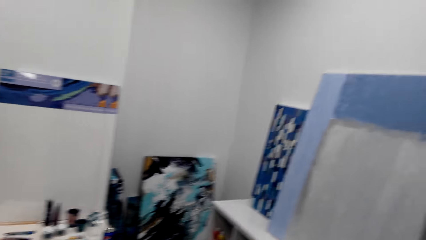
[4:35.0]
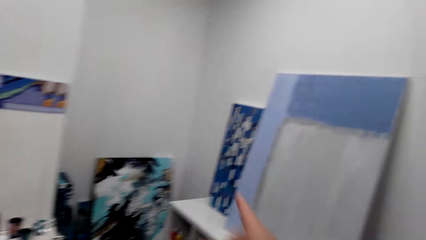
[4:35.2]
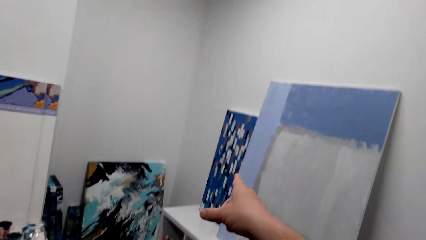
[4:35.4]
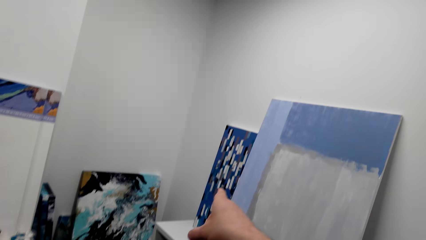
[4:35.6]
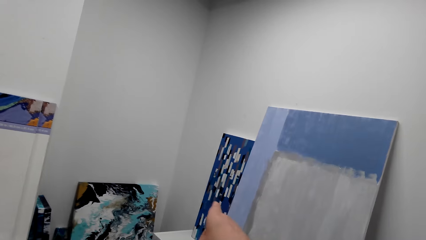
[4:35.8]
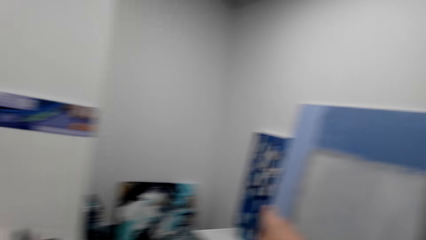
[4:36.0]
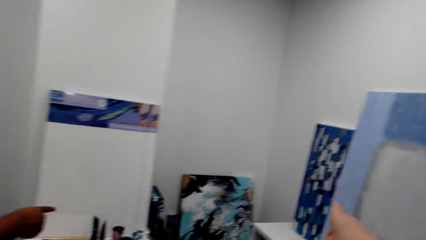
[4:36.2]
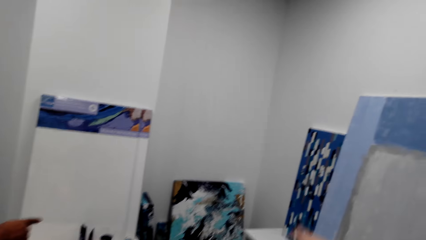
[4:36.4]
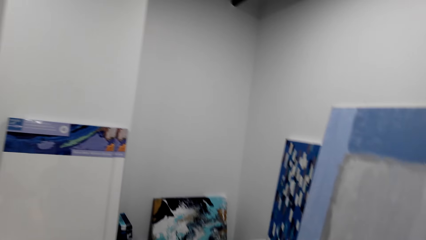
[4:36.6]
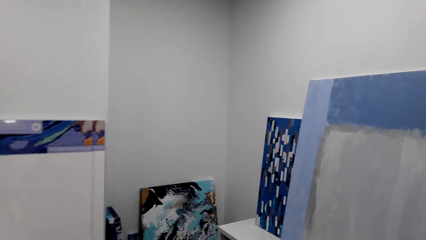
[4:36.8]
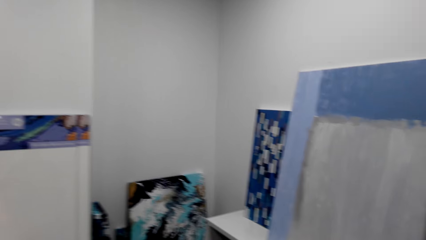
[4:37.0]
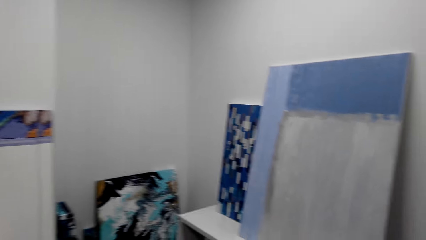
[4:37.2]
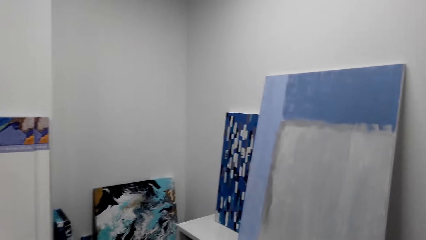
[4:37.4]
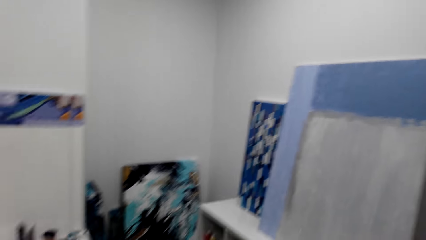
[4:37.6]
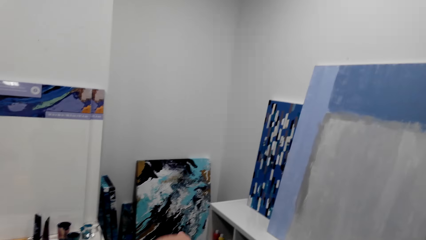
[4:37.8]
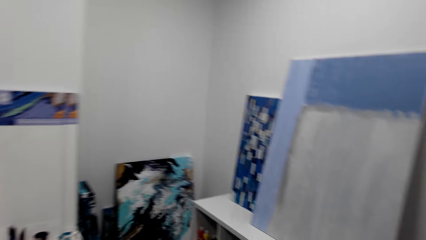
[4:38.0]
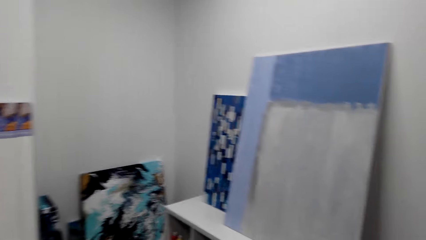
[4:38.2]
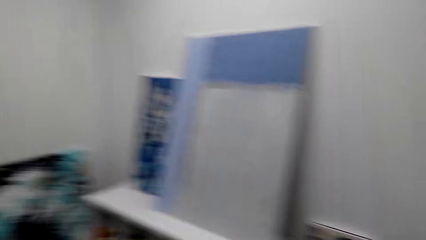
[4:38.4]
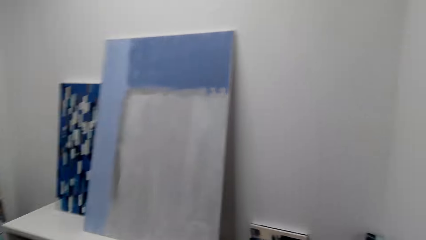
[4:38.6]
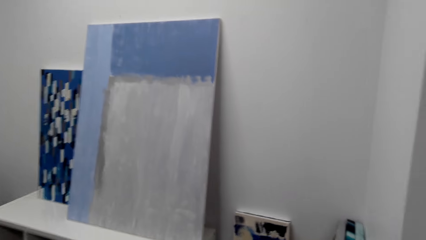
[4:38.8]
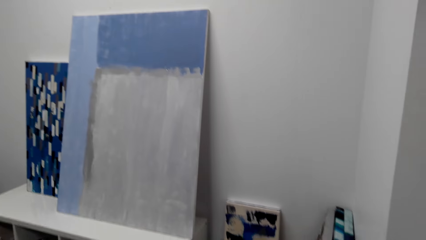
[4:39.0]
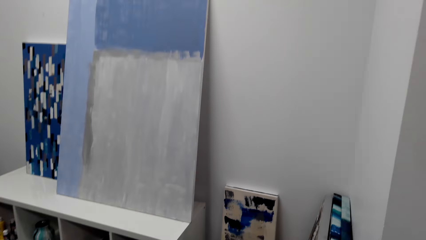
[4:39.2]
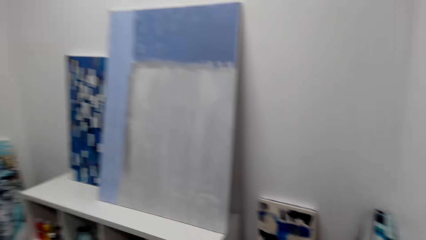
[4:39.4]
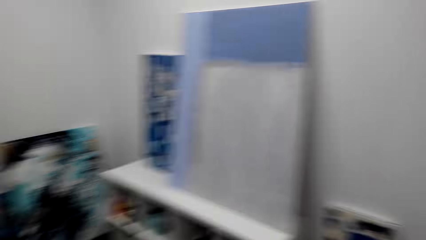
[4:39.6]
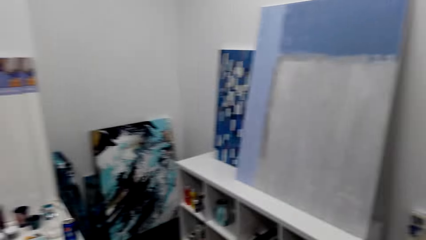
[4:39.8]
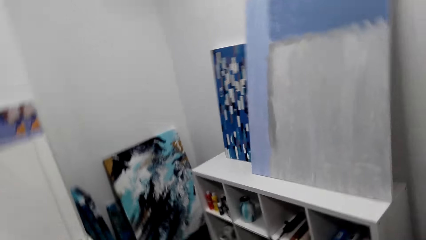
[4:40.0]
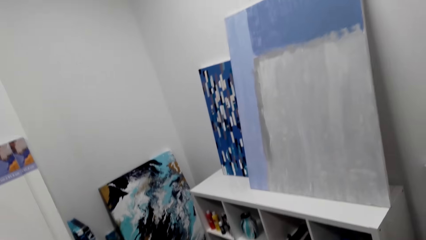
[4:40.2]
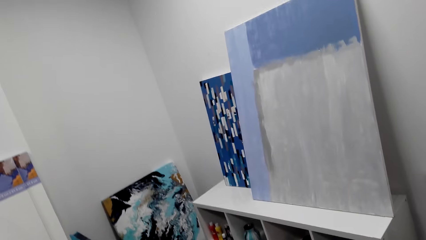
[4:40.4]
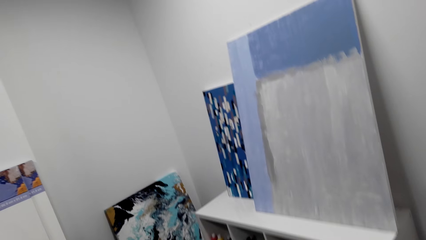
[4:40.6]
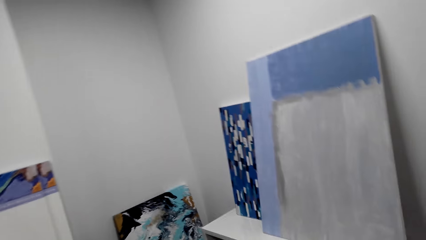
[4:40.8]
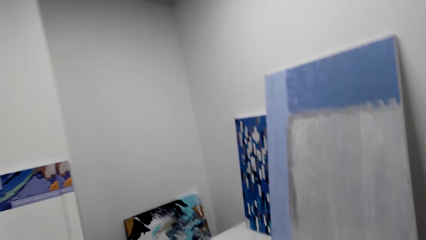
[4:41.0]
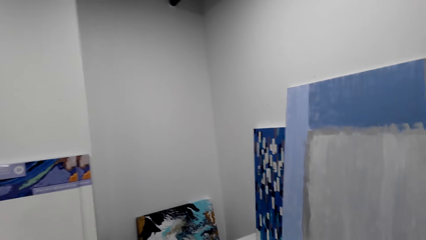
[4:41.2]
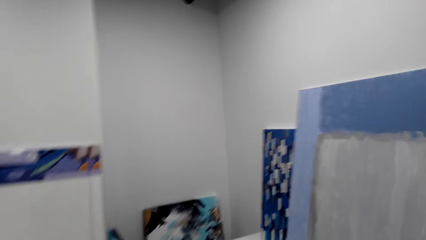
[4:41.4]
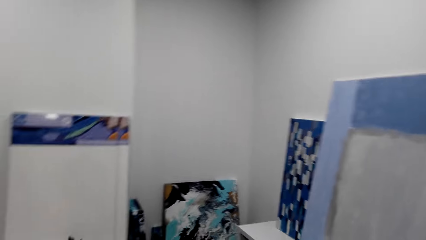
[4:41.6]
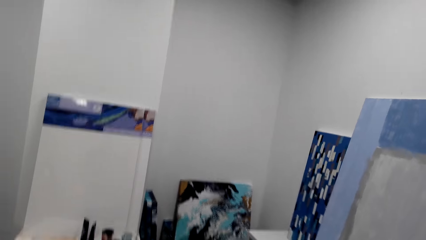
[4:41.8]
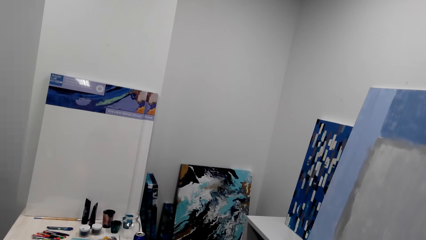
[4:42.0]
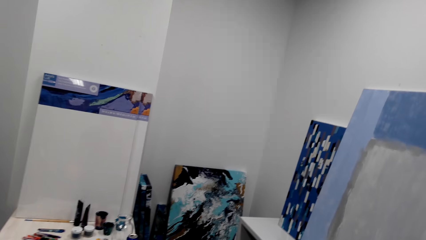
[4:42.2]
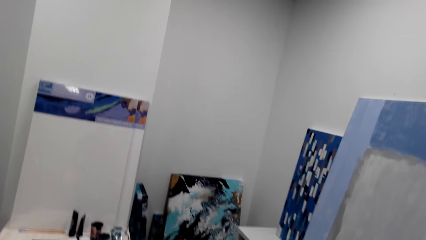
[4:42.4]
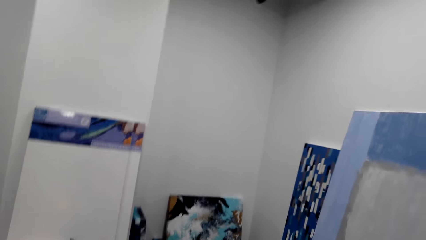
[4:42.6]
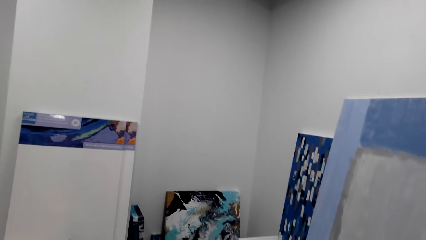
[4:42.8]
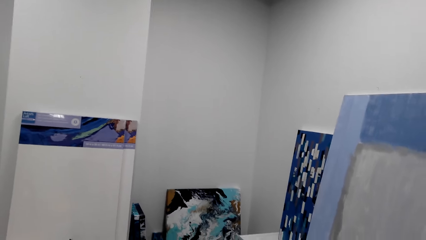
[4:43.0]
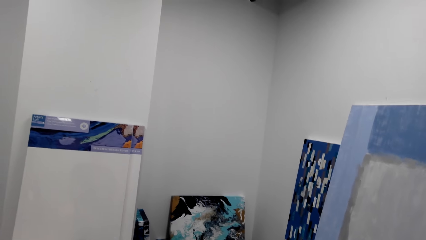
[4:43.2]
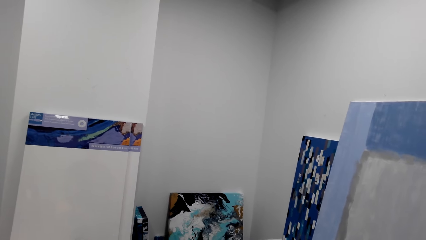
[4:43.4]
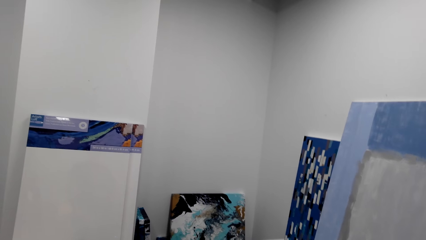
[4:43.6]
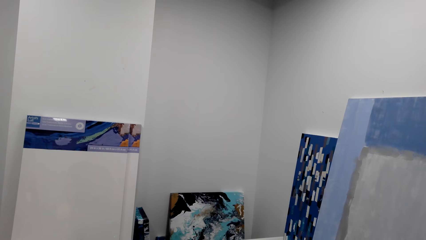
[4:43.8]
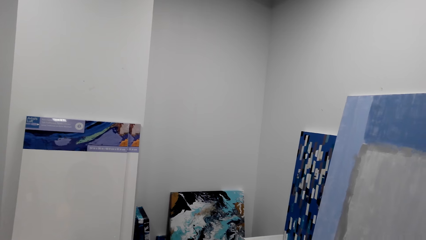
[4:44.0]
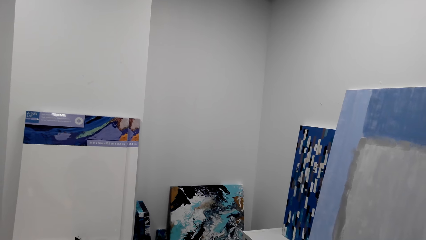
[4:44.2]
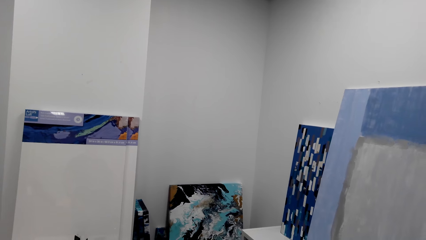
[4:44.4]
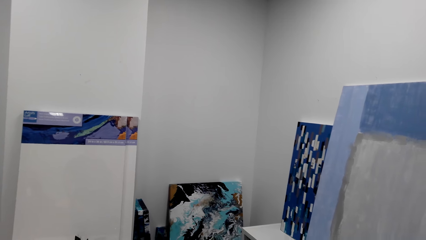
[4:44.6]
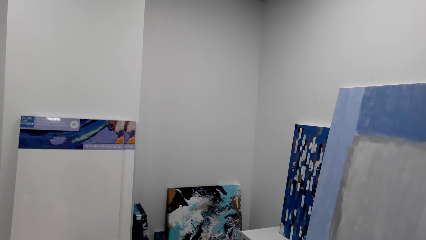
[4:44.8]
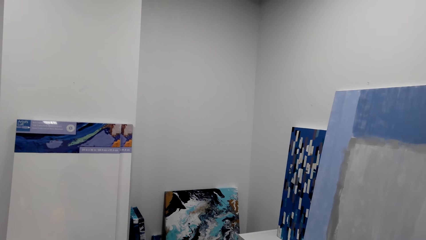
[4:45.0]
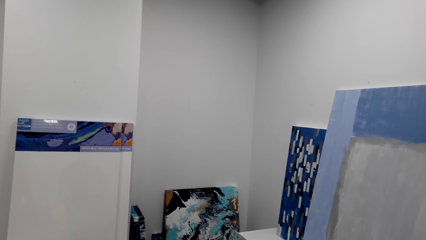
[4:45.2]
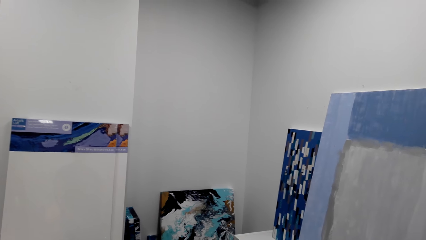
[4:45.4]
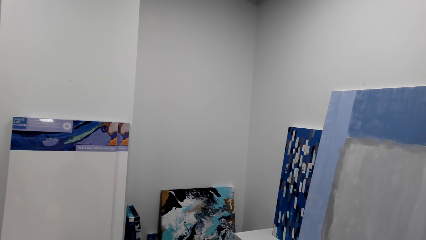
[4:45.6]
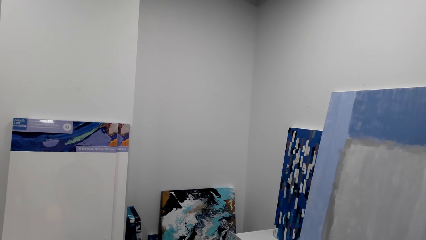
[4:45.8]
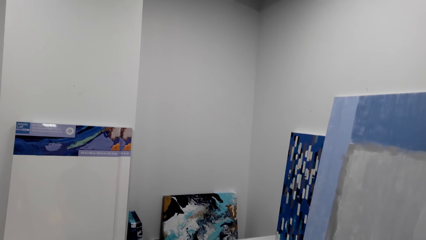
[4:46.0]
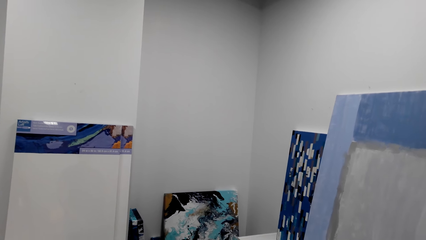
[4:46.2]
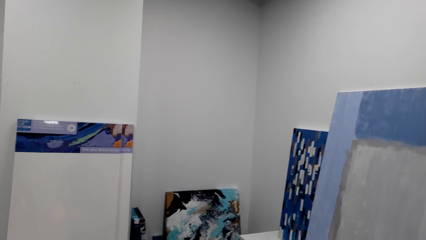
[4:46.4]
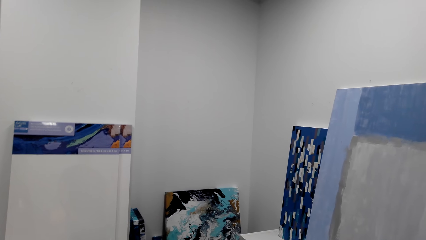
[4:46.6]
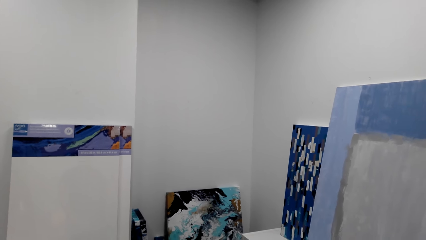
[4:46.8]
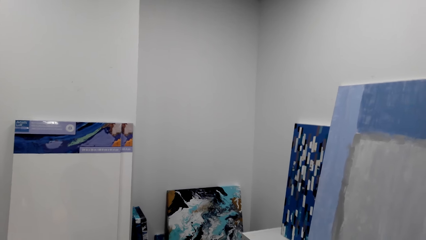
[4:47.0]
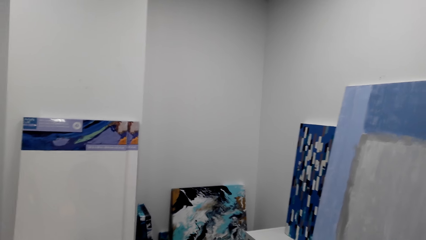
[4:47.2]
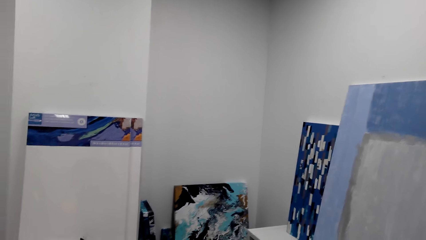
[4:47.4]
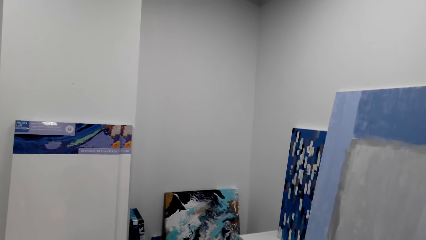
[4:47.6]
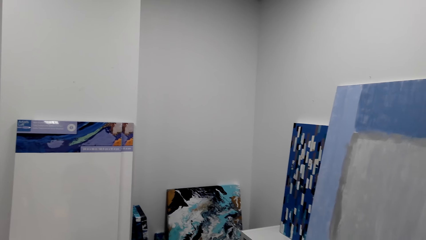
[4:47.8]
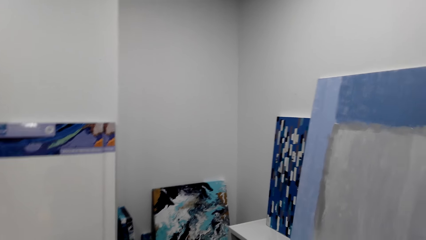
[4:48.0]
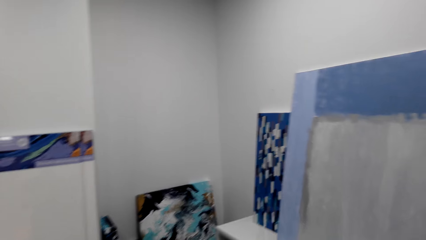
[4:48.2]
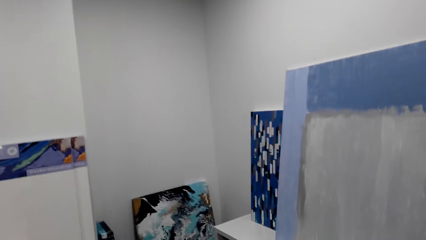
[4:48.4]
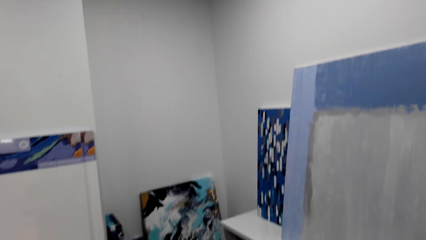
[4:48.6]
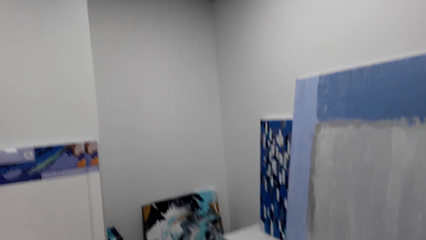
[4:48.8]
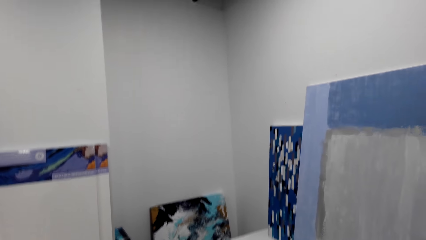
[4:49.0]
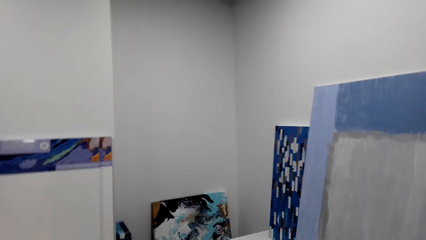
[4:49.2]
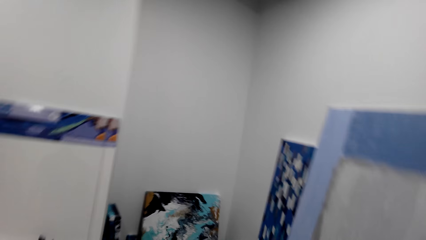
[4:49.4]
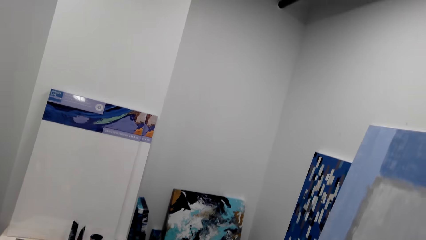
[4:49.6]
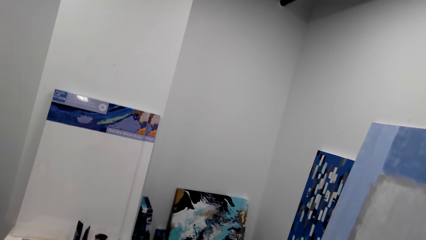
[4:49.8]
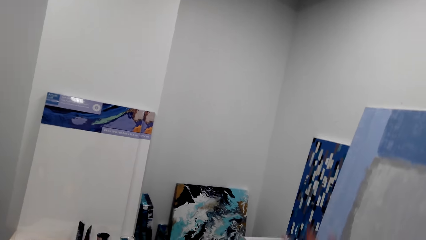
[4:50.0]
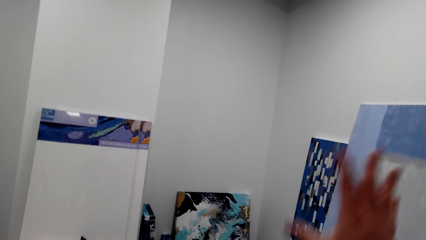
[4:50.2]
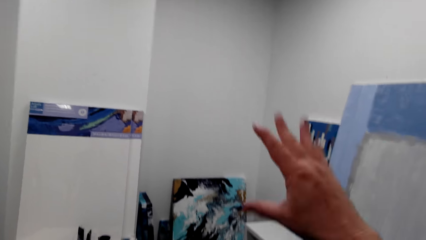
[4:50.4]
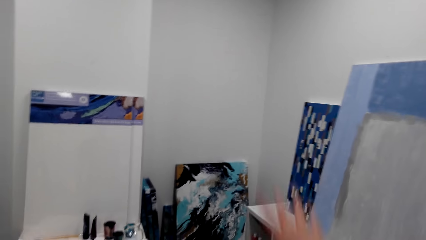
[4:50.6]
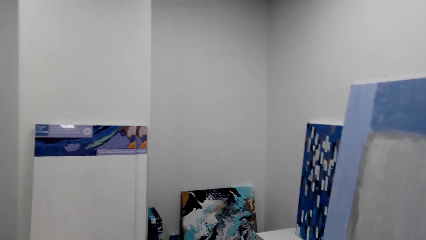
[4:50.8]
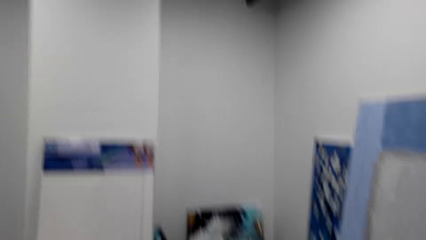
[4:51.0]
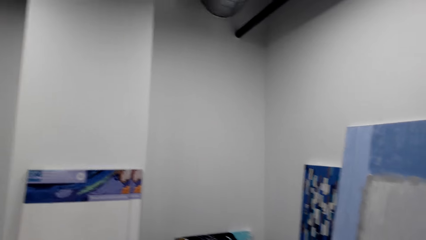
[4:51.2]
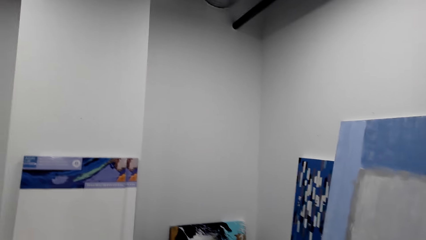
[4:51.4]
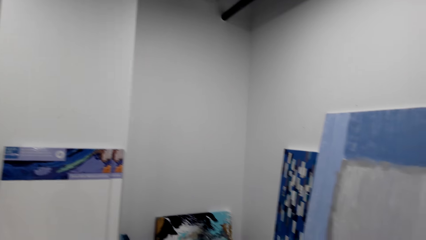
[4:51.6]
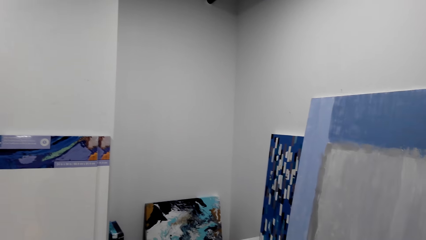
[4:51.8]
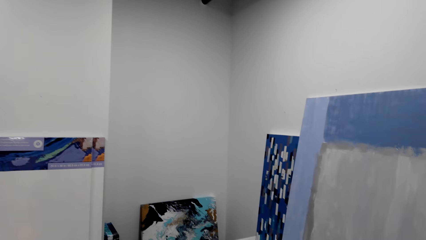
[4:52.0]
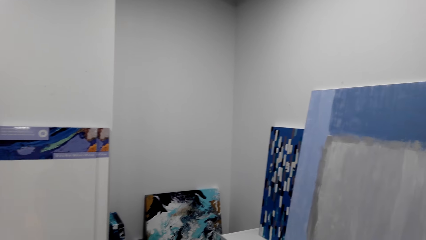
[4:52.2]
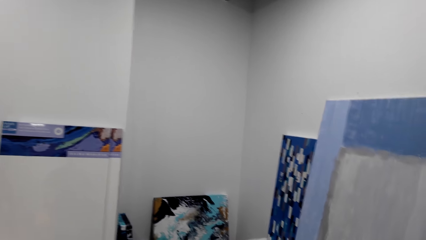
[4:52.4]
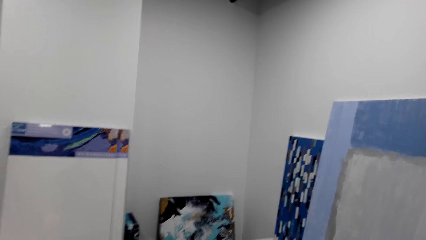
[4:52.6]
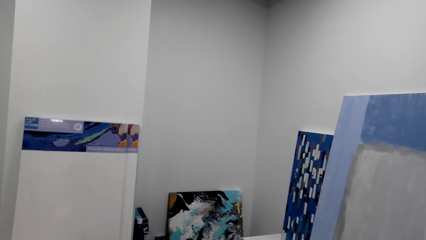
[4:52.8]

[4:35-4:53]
The camera wearer points at a painting against a wall. He moves his hand. He looks at the paintings. He moves his hand again.
